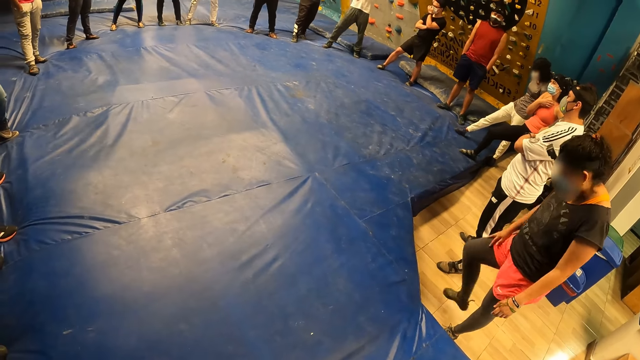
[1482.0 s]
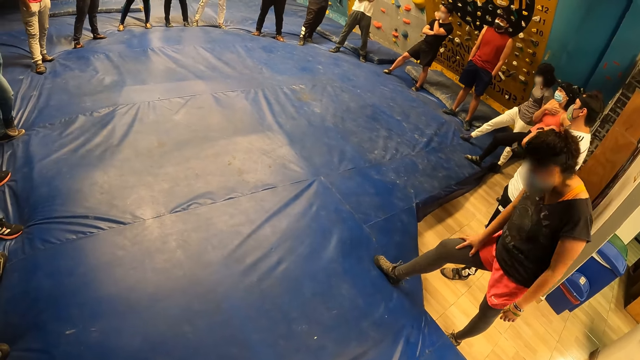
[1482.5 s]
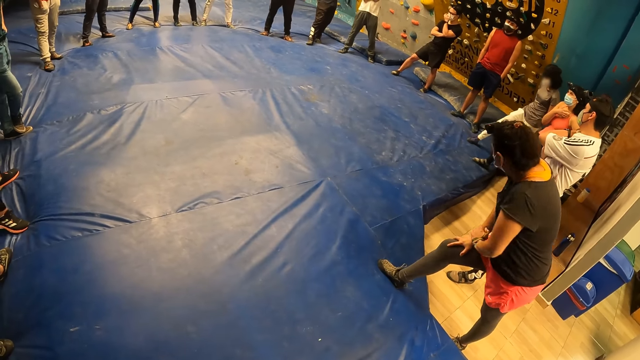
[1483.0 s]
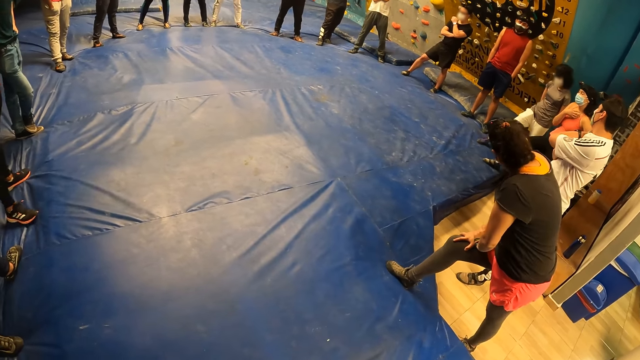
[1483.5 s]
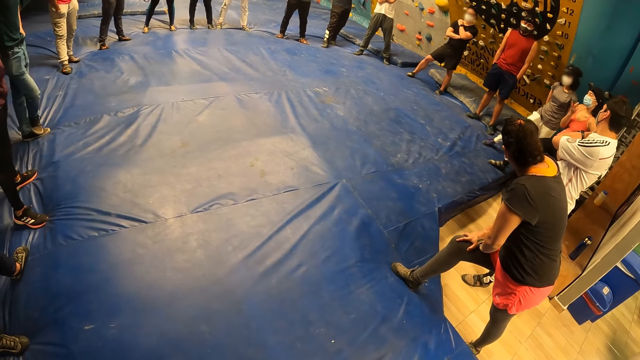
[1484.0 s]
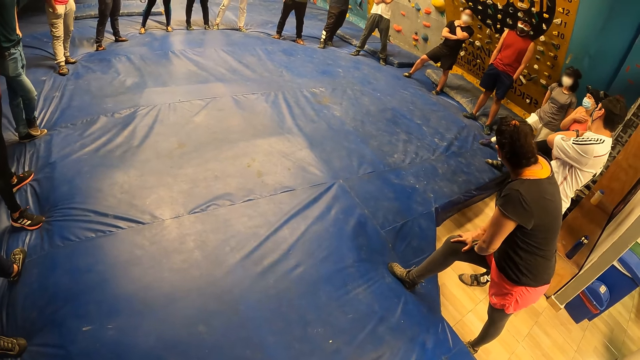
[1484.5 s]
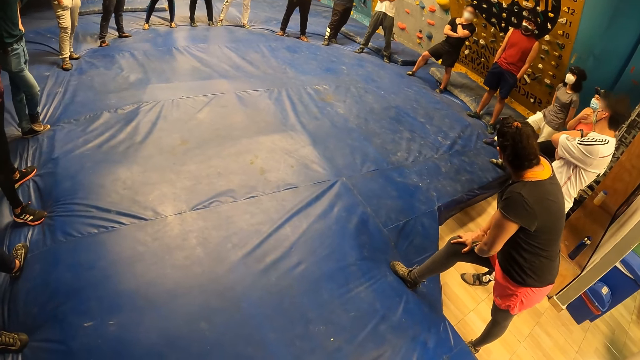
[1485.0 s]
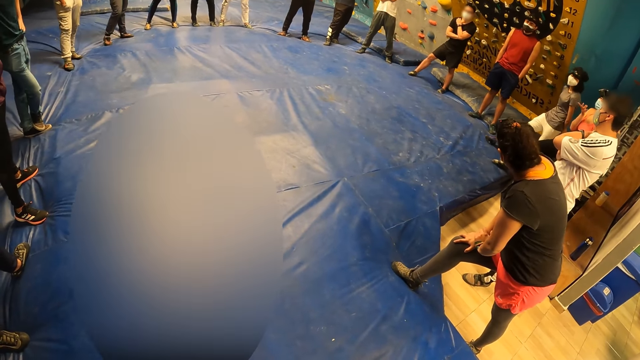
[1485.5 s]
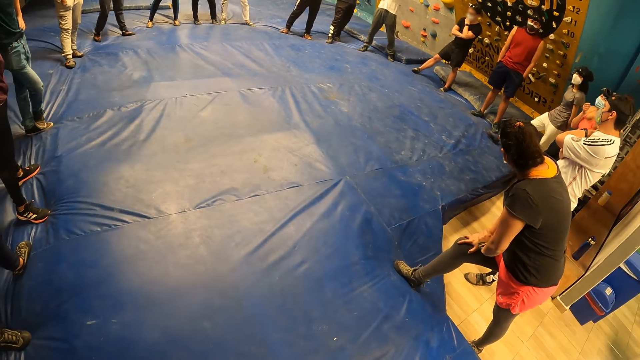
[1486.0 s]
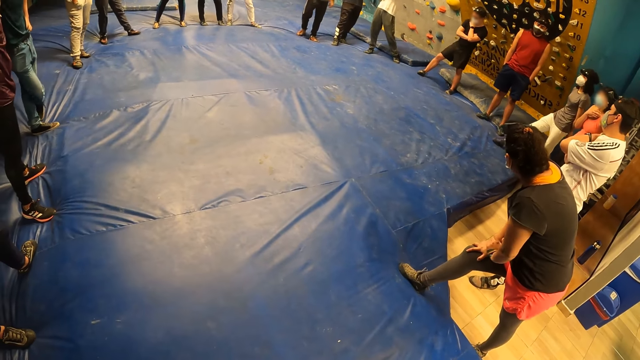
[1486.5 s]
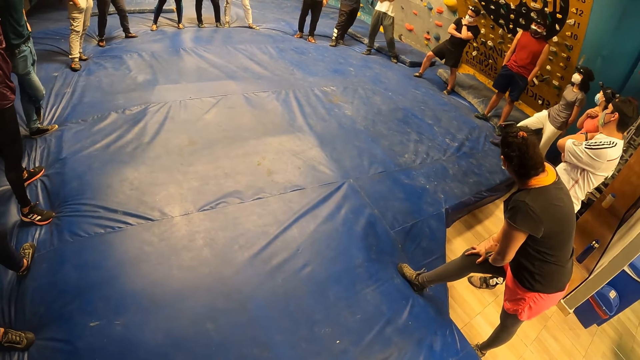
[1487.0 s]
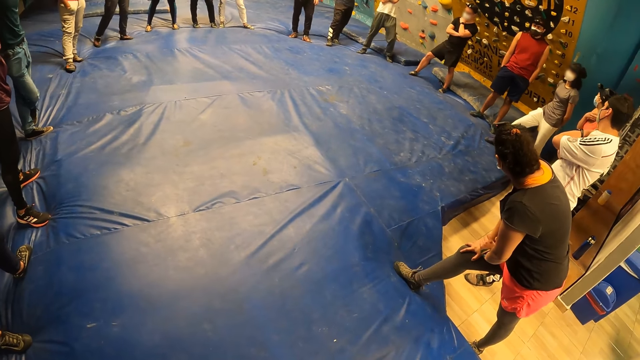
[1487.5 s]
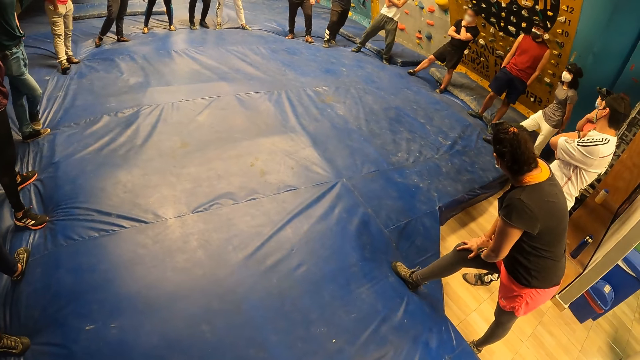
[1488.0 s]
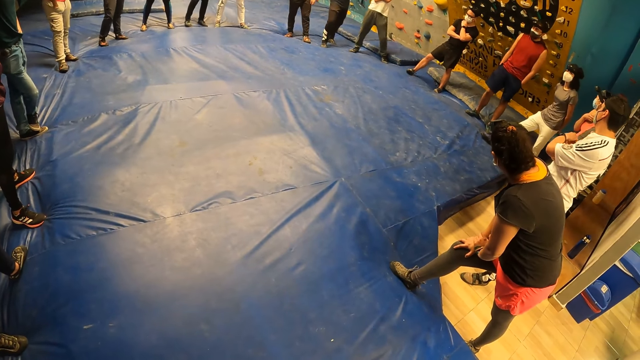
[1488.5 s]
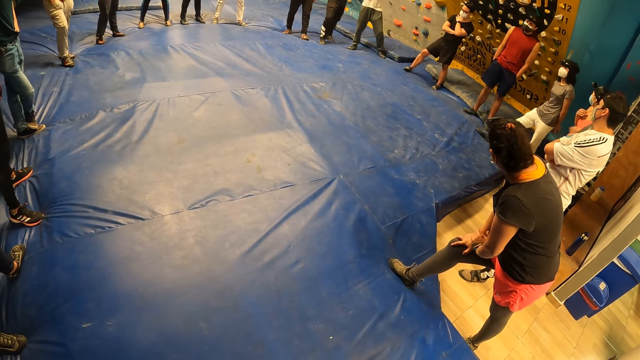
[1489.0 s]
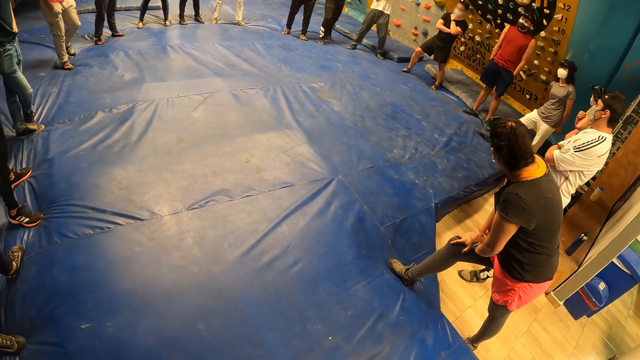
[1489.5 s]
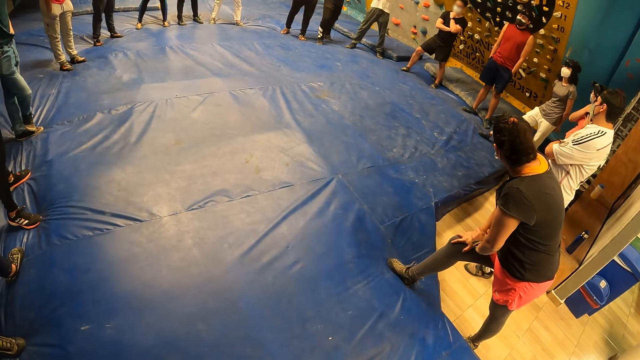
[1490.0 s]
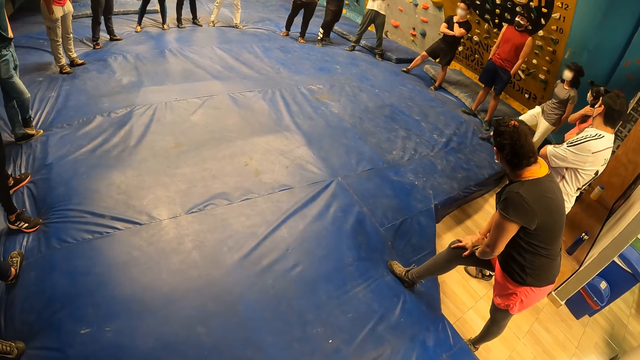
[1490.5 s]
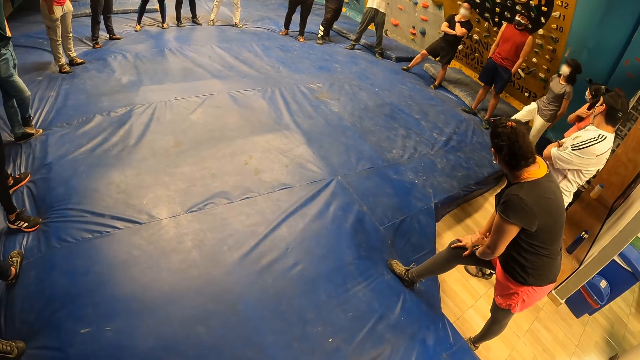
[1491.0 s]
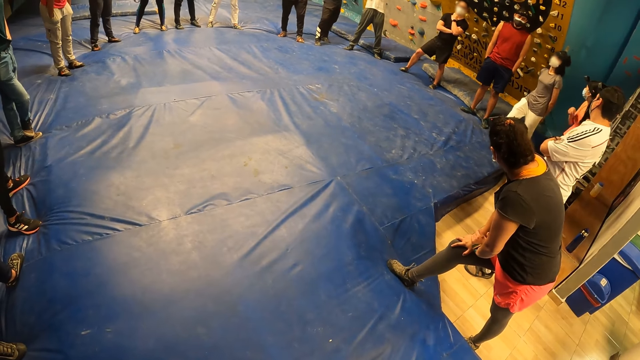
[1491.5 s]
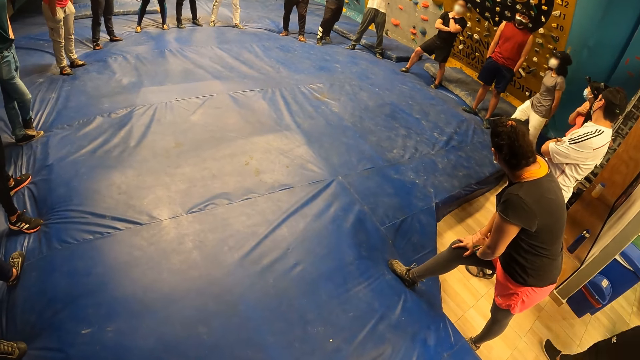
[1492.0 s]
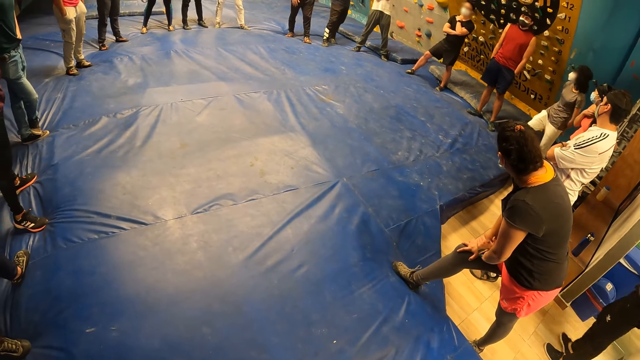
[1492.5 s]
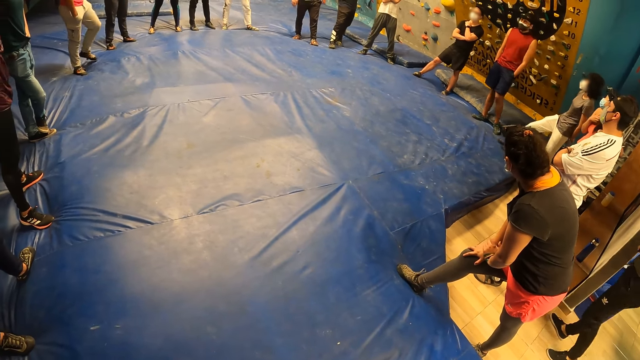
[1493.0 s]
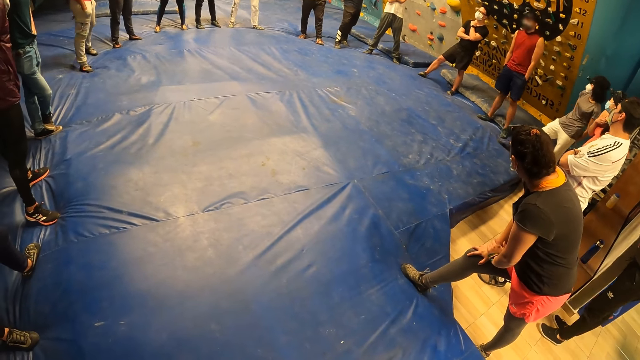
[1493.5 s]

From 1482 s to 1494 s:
The woman stretches. The camera wearer looks at the team.

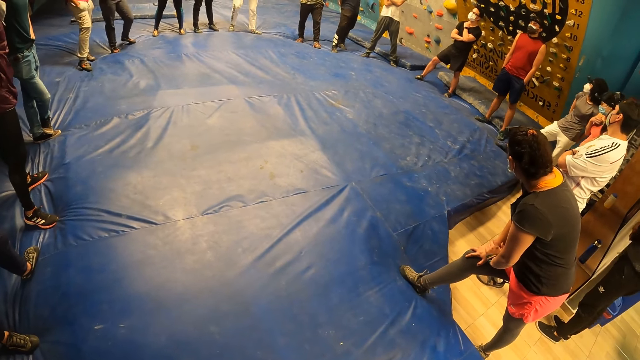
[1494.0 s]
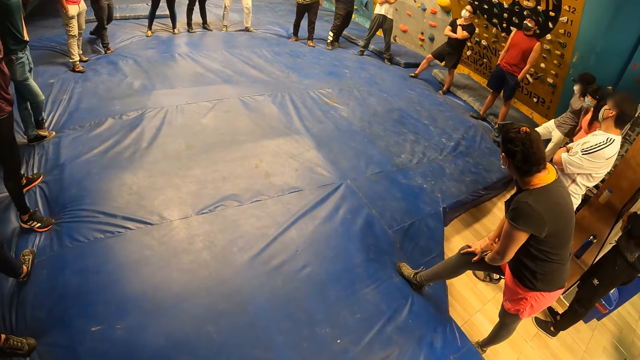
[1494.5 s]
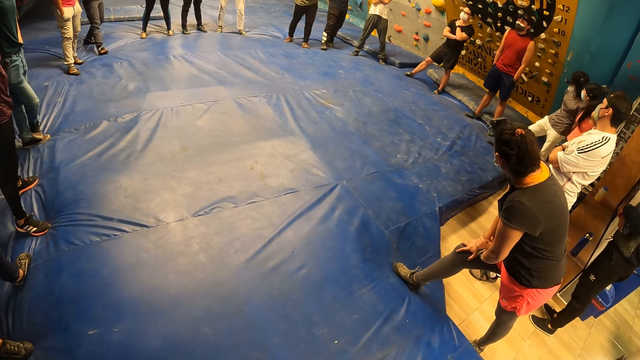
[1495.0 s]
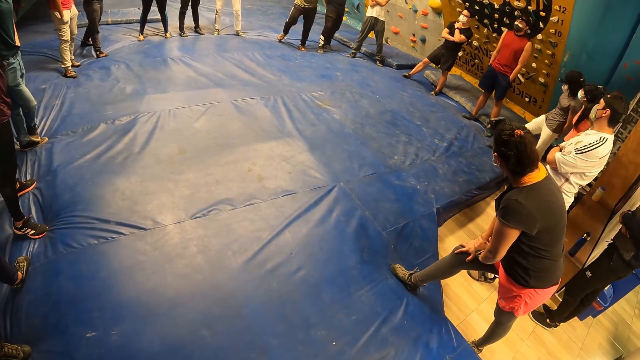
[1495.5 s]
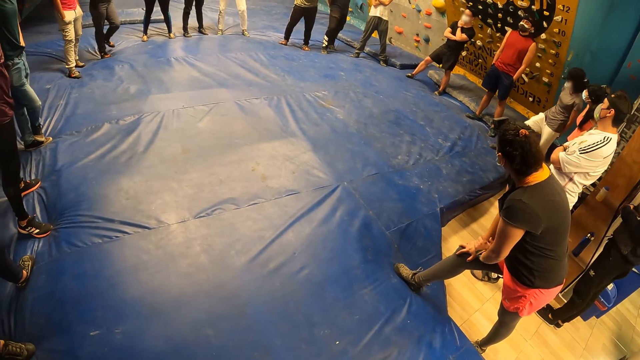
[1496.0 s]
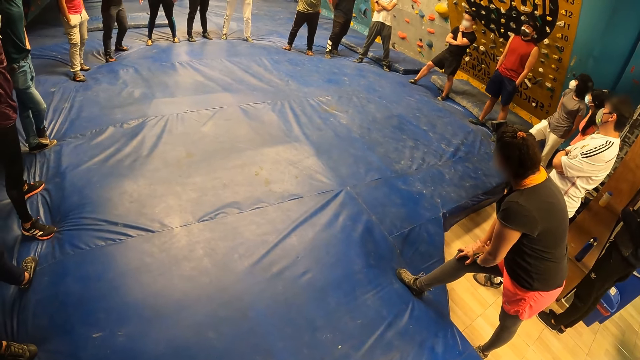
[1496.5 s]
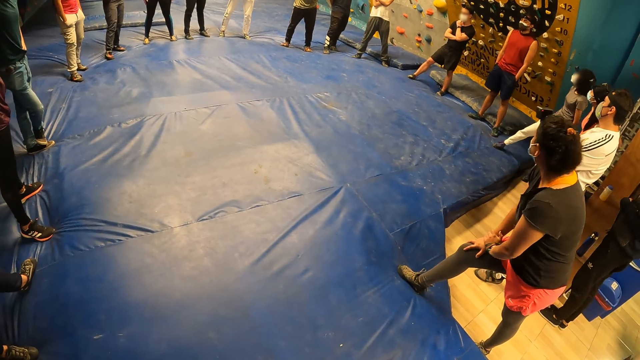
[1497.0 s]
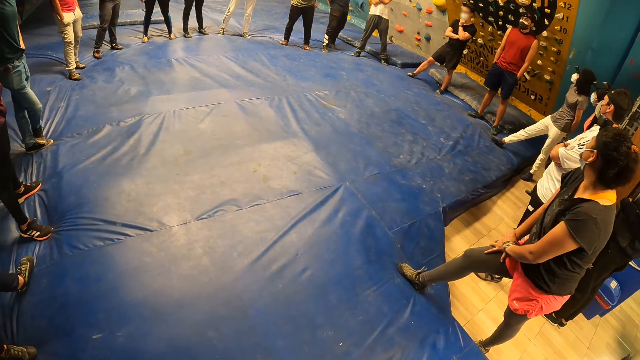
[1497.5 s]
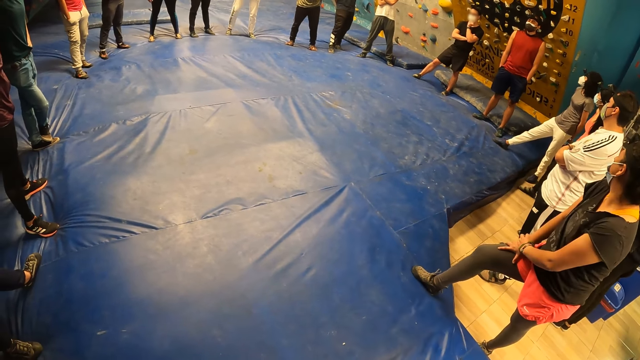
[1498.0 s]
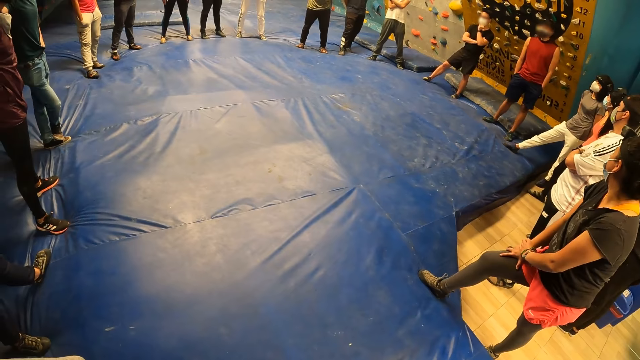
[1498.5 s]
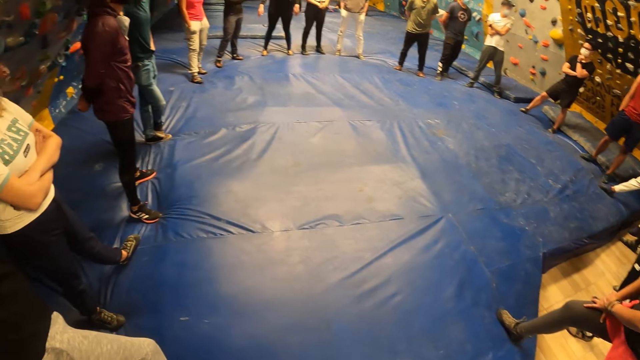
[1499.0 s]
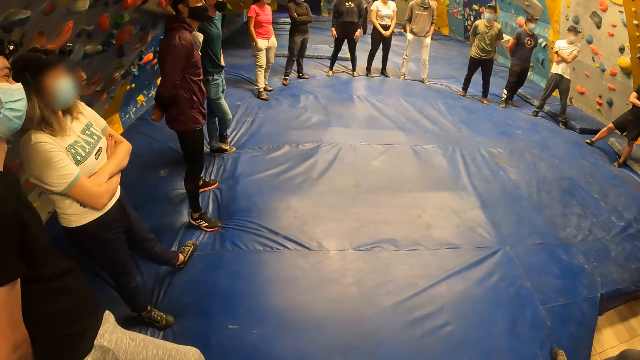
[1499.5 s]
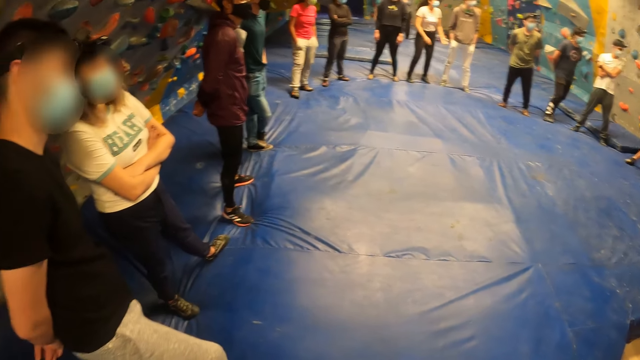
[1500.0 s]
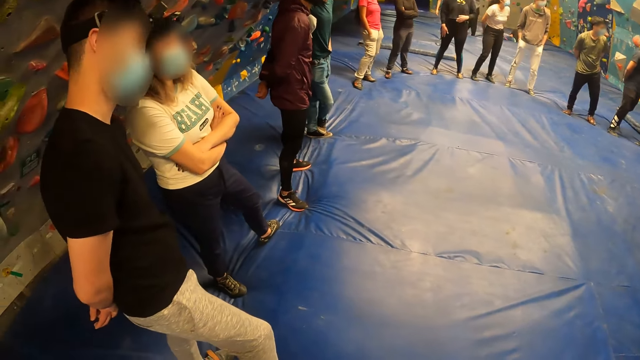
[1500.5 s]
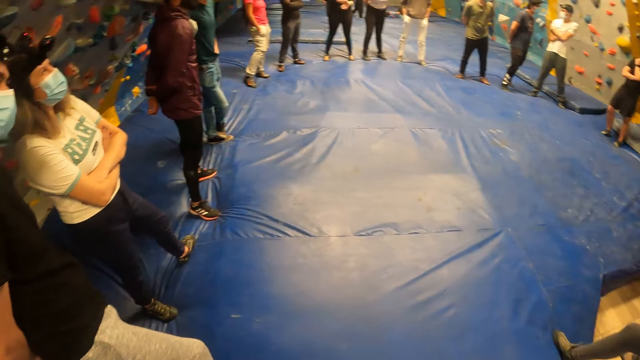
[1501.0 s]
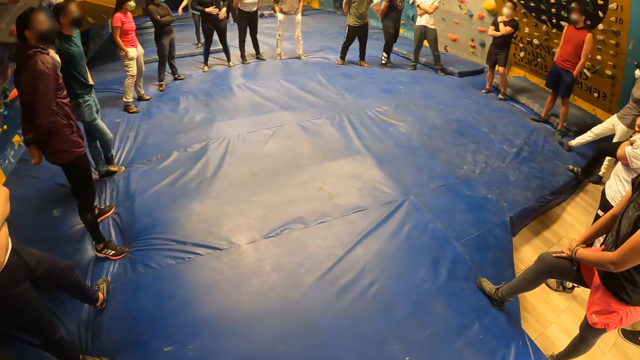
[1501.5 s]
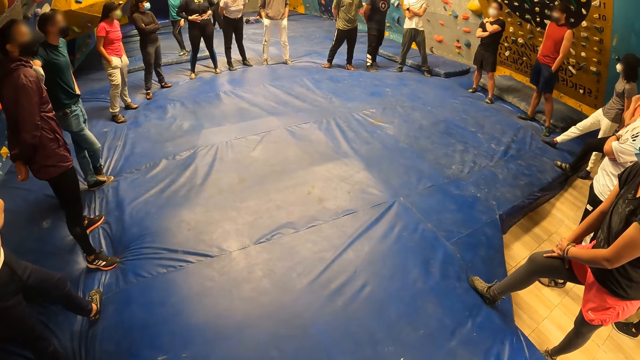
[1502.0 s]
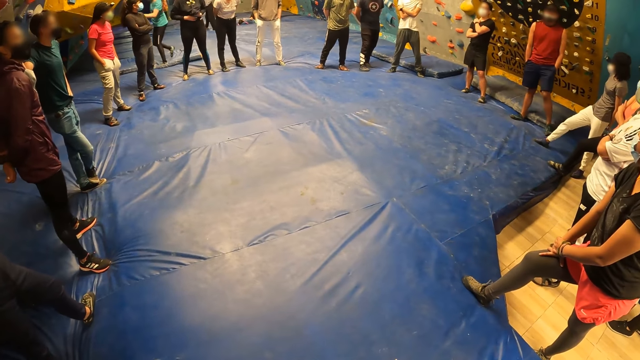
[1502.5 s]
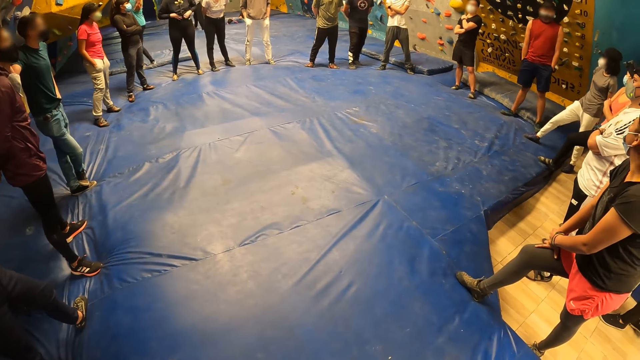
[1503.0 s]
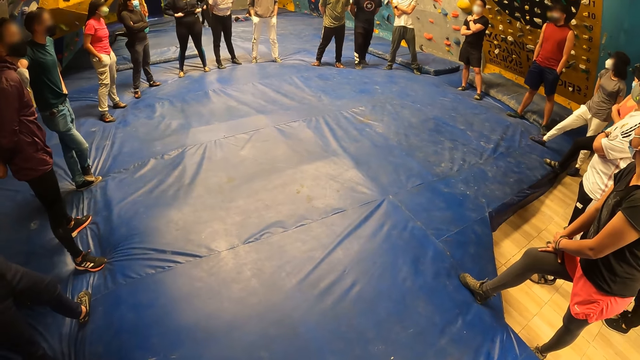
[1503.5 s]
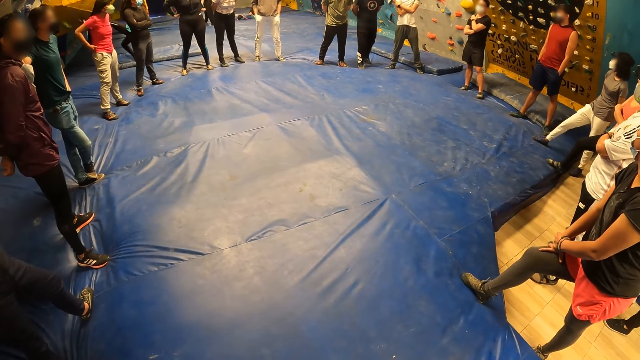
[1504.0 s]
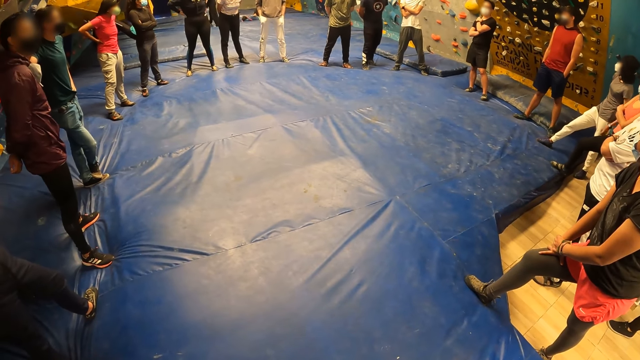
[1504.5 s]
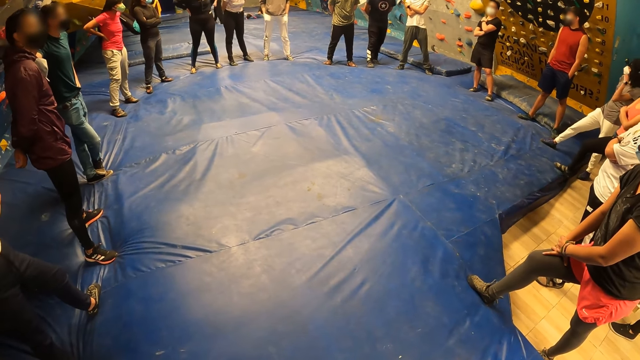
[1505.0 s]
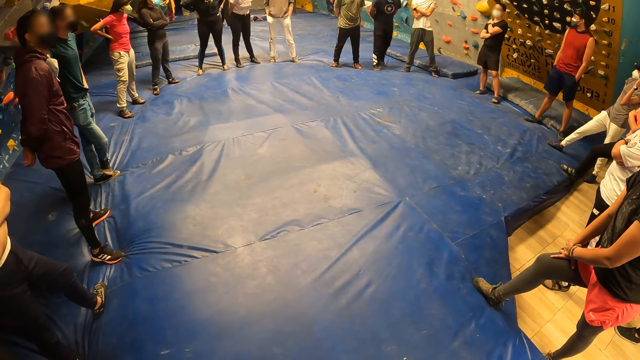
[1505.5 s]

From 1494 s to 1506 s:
The camera wearer looks around the playground. They look at a man. They look at the team.
